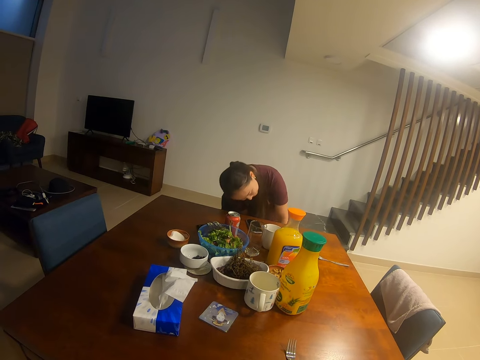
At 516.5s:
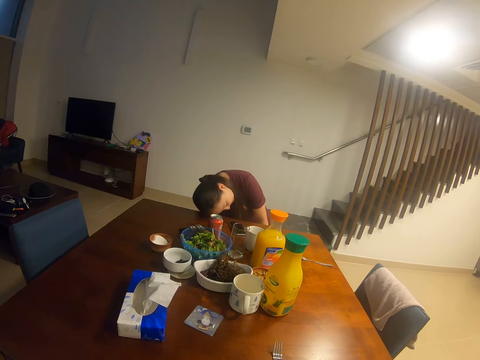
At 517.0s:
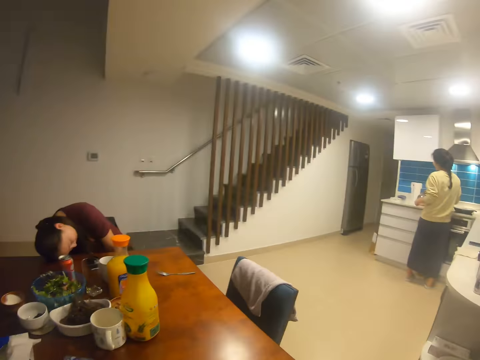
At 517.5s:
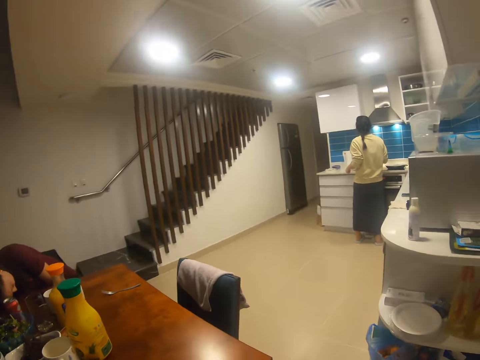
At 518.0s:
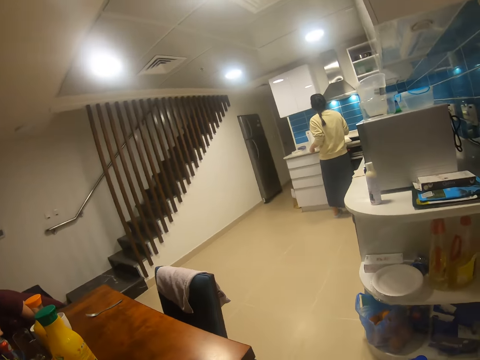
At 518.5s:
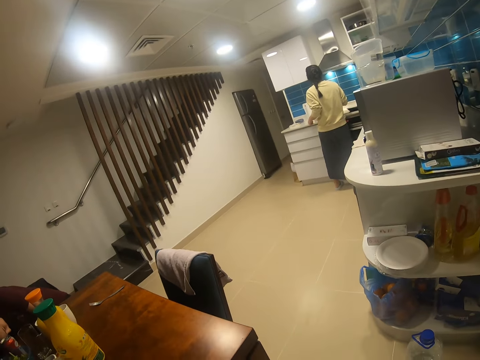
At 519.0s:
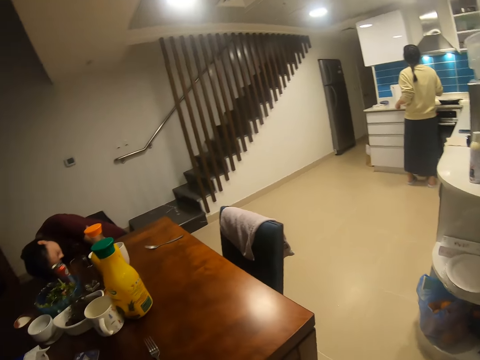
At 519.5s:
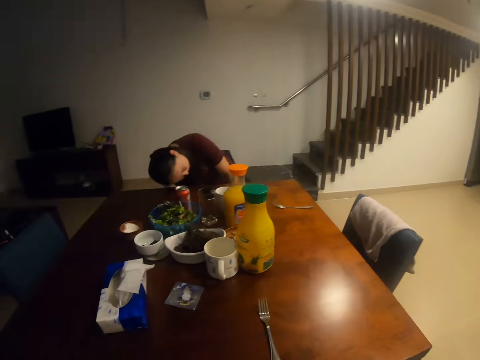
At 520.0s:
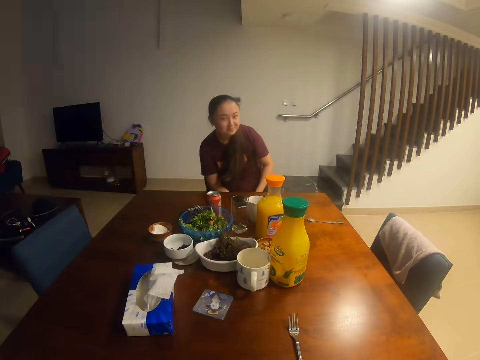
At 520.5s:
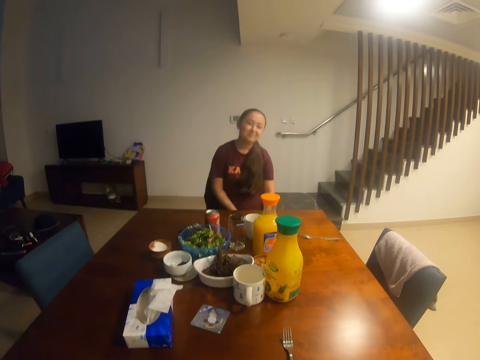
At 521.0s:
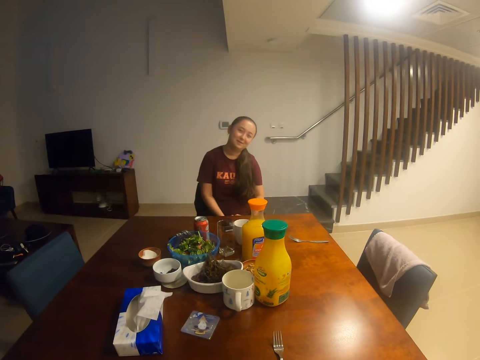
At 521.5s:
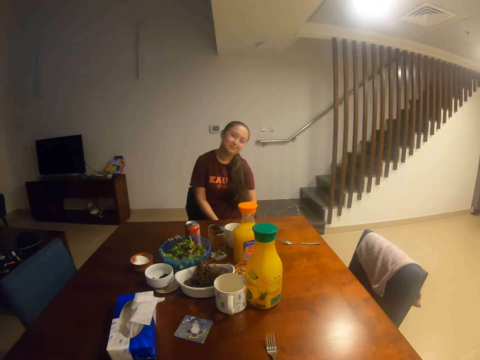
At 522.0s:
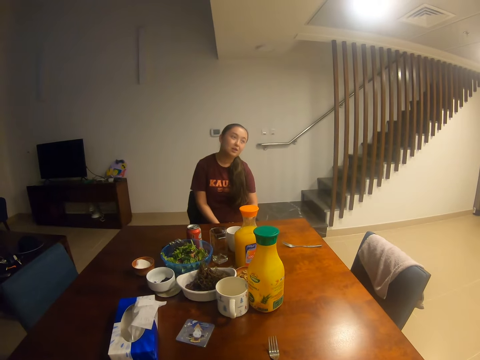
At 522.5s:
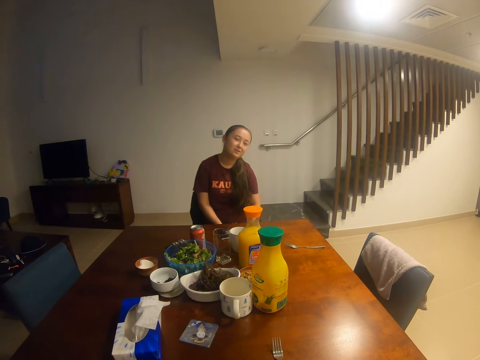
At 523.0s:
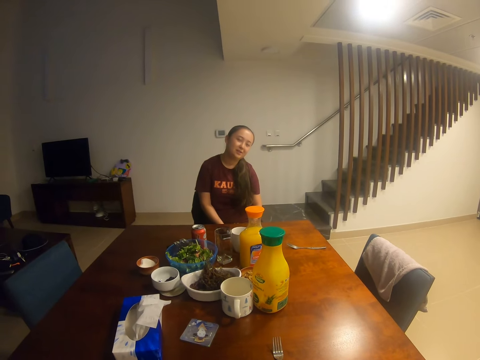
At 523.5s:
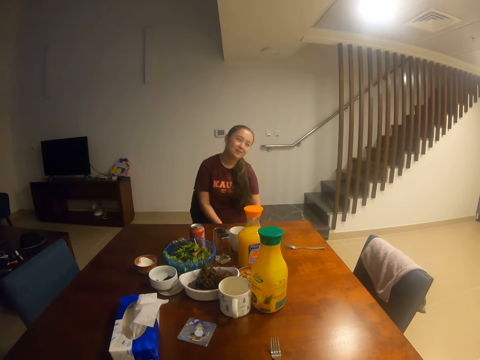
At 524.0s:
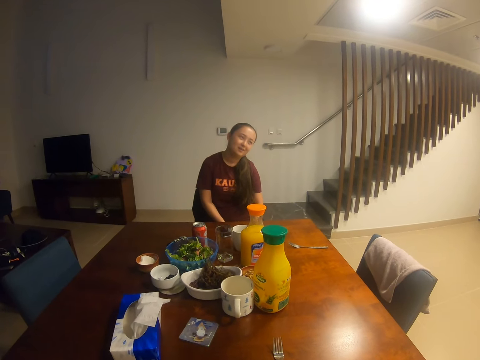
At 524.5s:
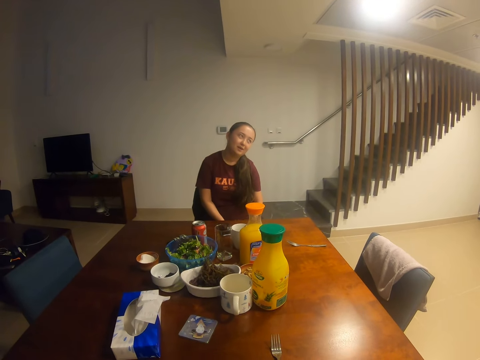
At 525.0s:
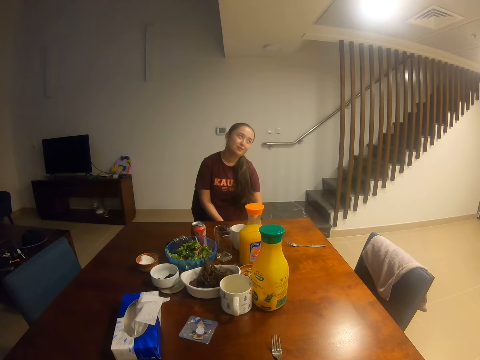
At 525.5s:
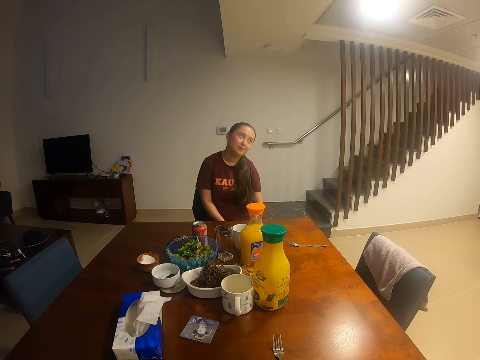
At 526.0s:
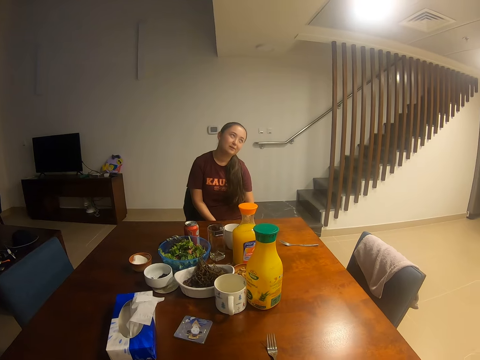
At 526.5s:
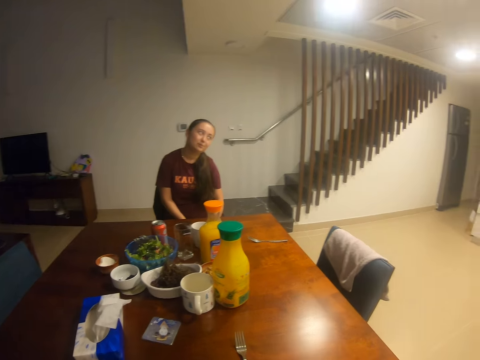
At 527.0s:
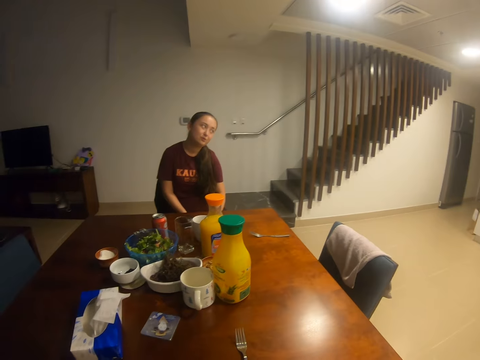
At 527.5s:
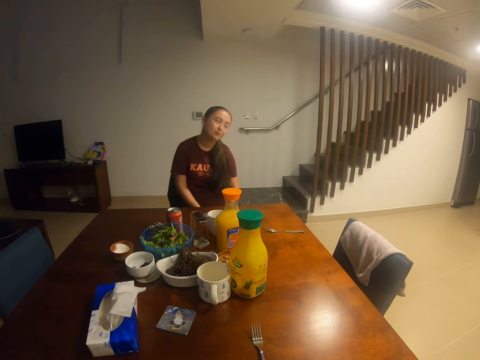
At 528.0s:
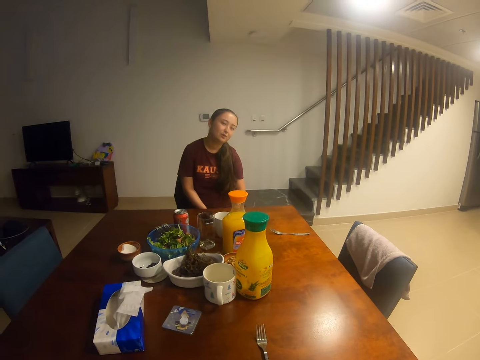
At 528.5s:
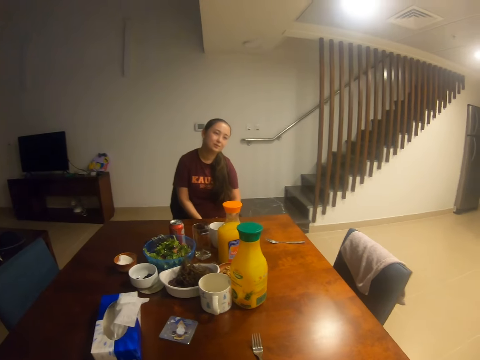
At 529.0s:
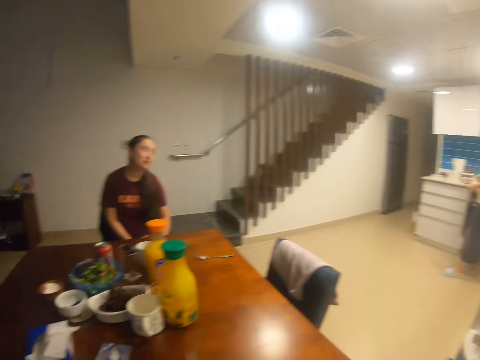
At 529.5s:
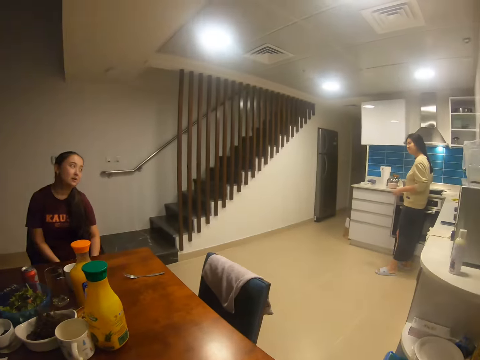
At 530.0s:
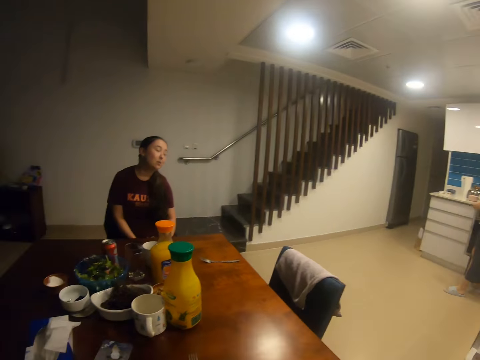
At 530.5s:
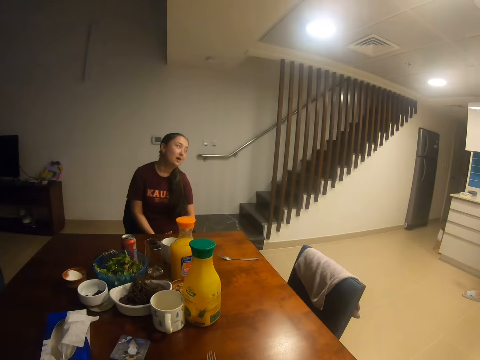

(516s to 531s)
A lady rests her head on the table. The lady sleeps on the table. The camera wearer looks around. They dialogue with the lady. The lady sits straight on a chair.

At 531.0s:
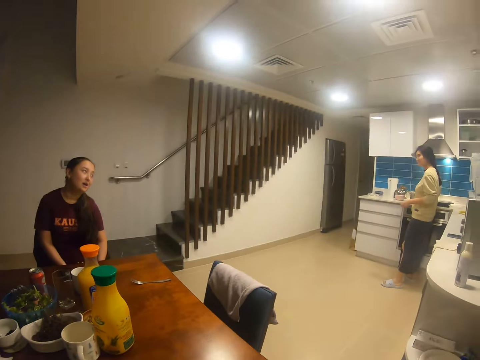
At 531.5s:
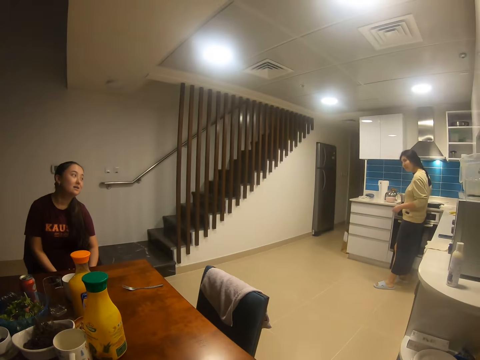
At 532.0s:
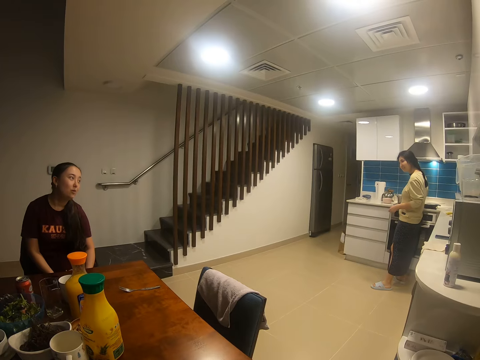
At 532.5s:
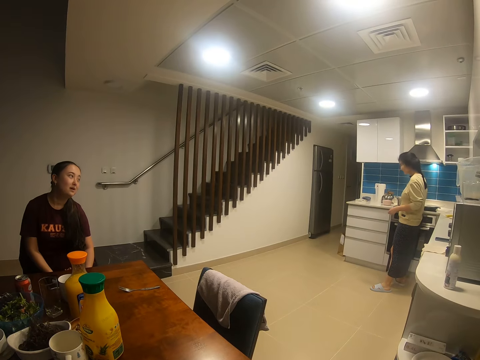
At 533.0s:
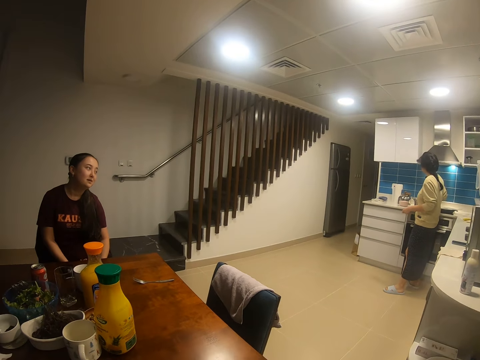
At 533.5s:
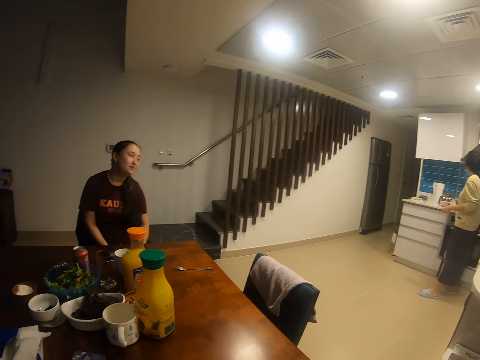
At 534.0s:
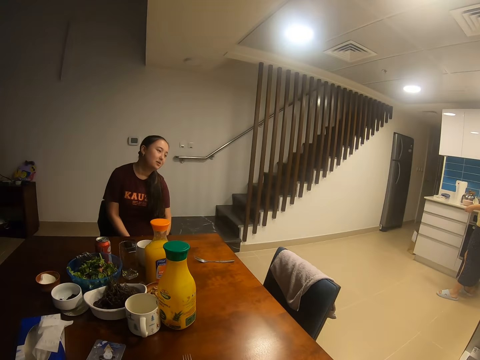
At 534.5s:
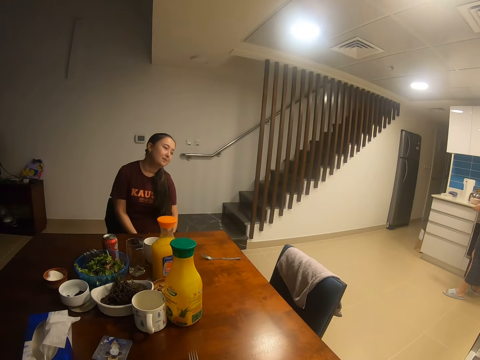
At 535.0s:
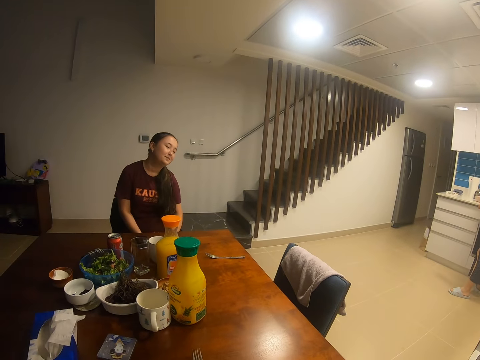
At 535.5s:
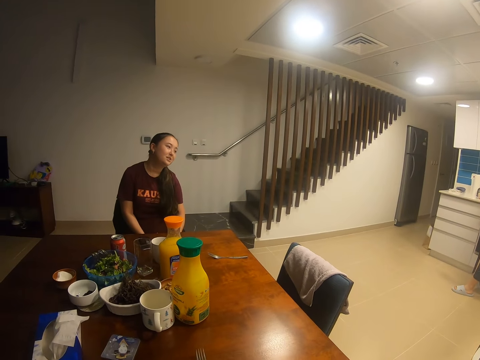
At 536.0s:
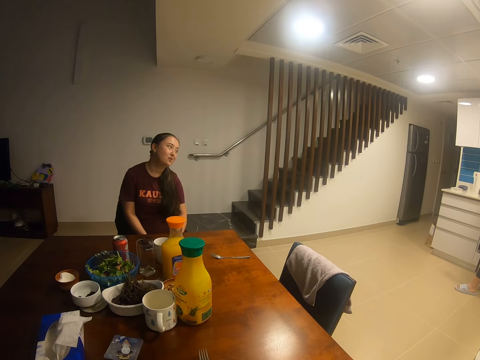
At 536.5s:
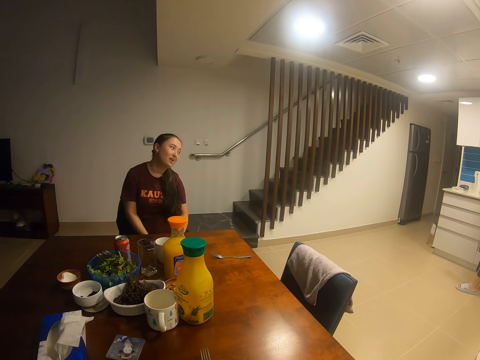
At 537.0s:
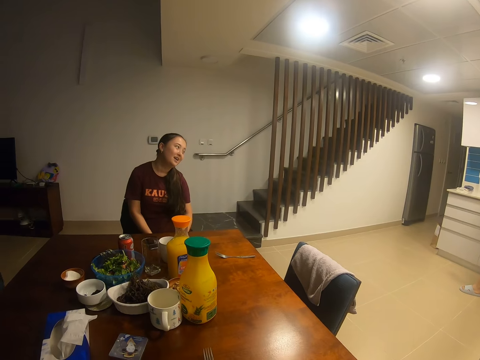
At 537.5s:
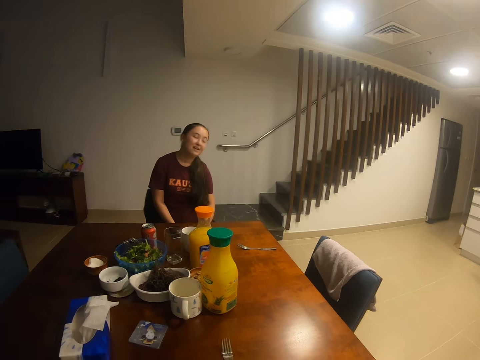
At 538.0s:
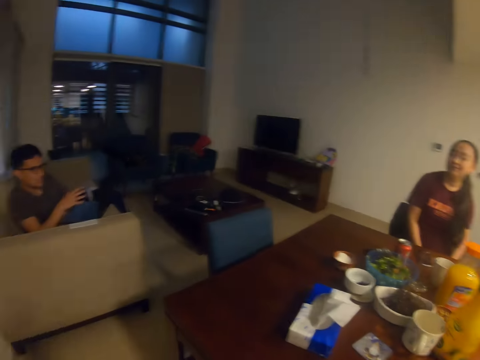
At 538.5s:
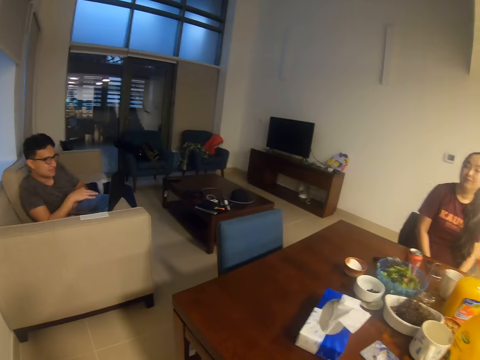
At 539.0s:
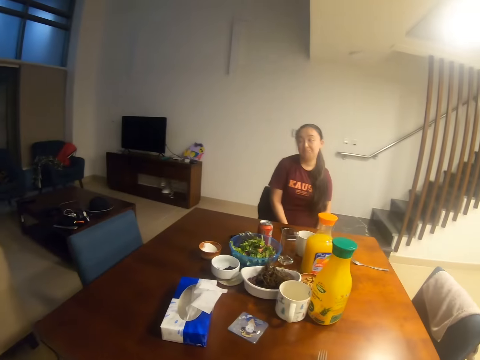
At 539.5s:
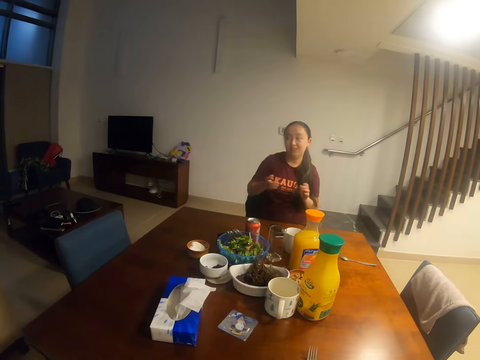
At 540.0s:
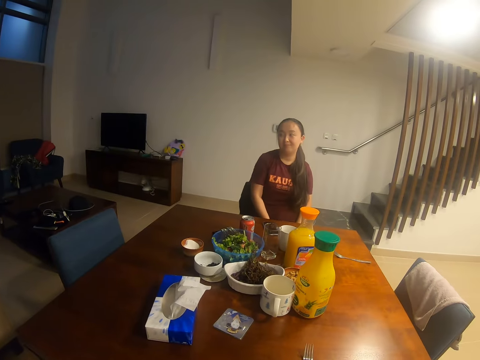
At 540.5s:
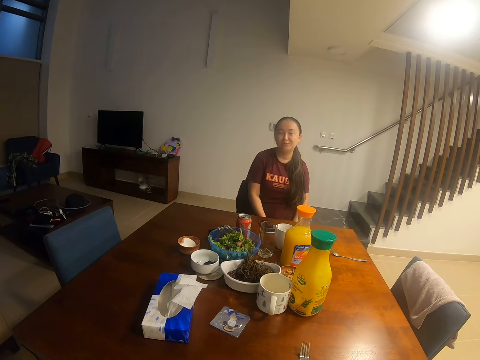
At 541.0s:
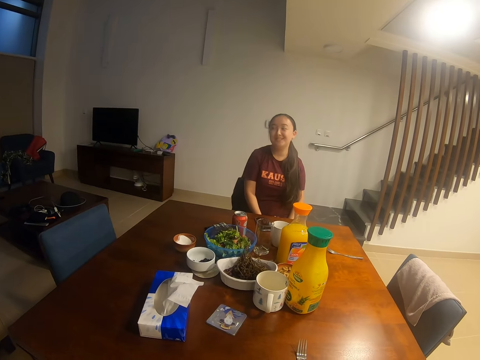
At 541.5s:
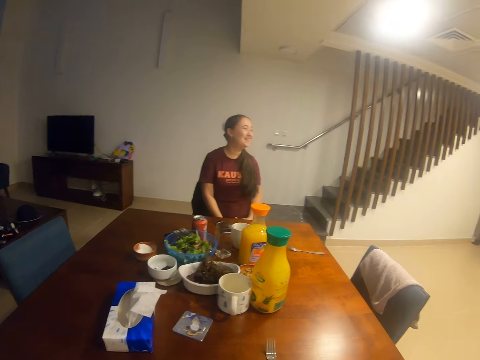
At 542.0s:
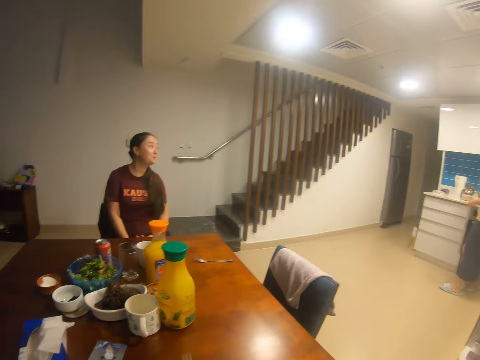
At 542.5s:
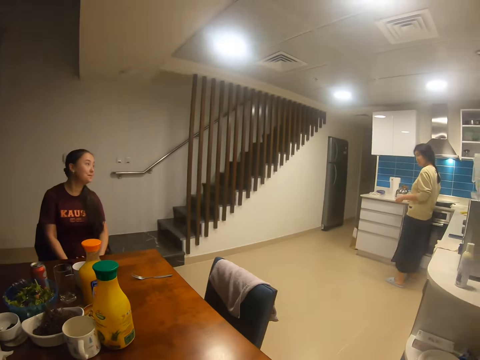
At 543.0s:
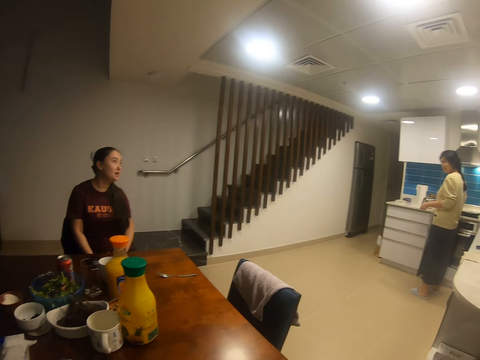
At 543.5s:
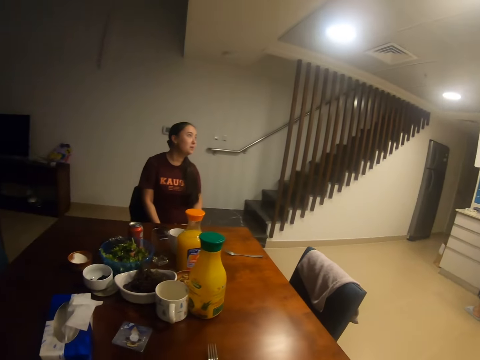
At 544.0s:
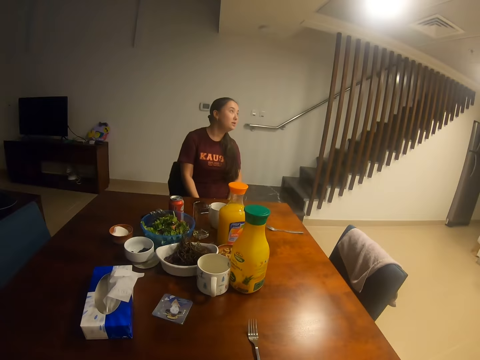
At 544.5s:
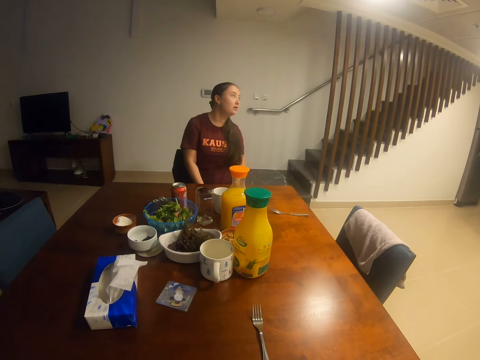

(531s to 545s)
A woman stands in the house. A man interacts with the camera wearer, a lady and another lady.
